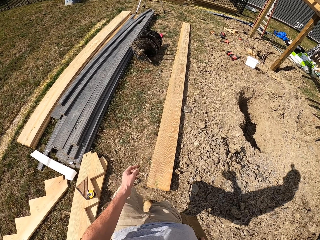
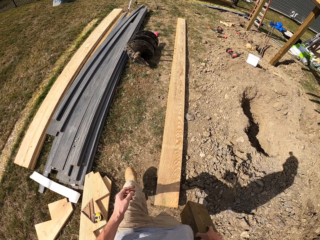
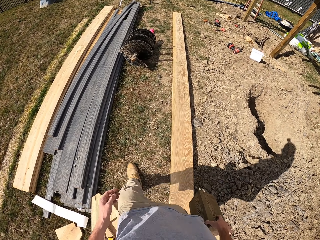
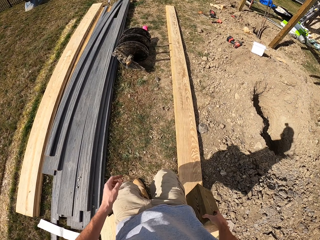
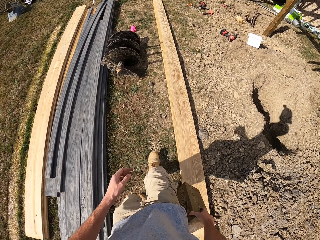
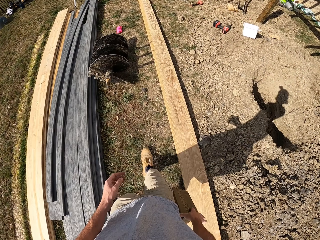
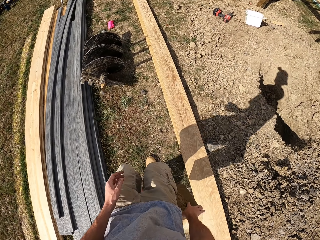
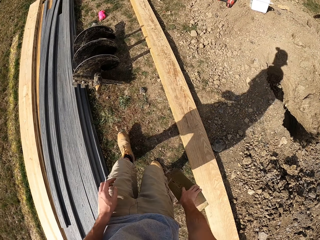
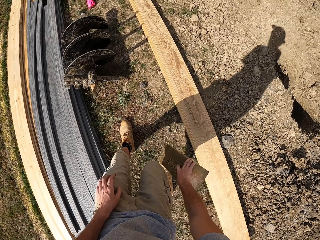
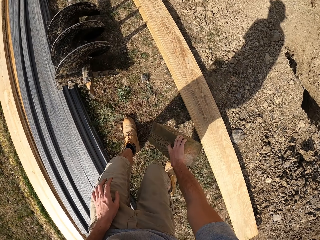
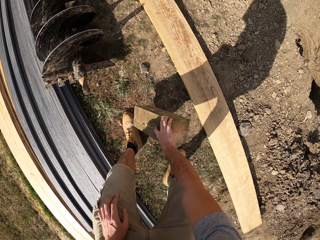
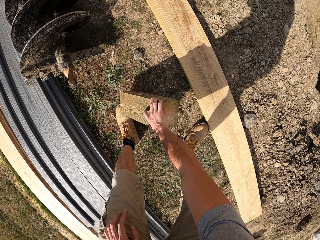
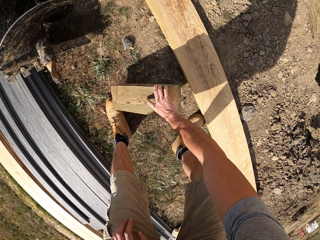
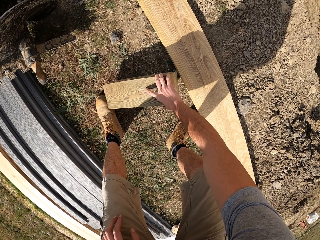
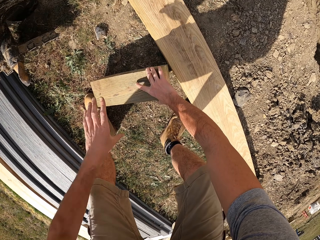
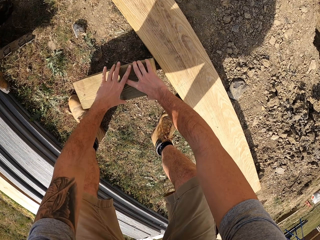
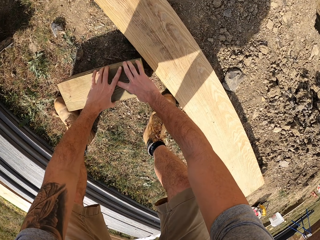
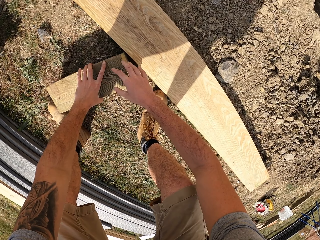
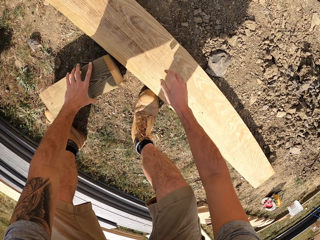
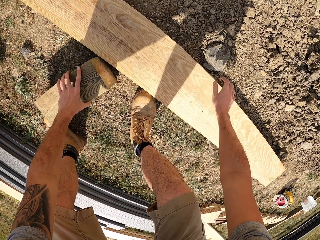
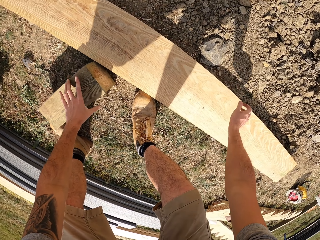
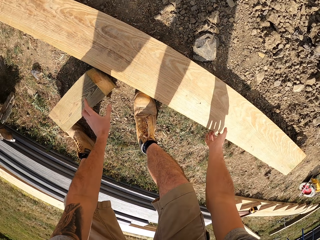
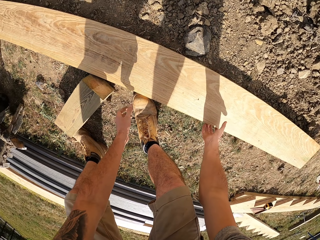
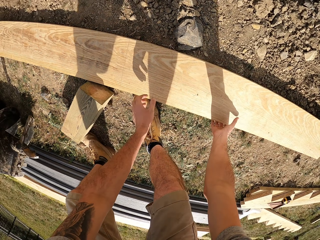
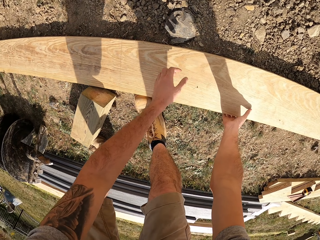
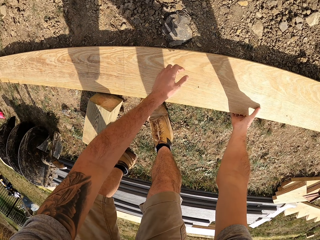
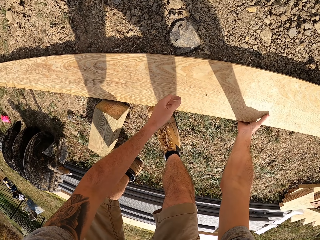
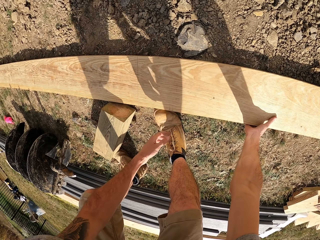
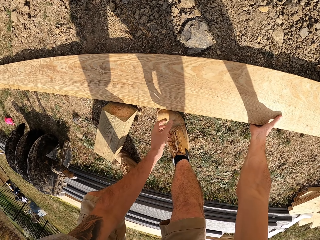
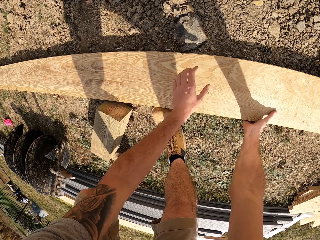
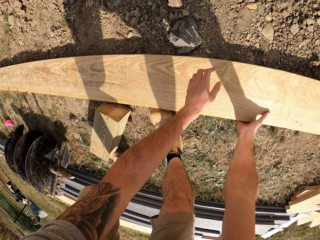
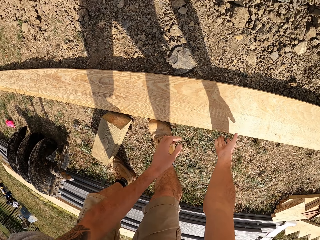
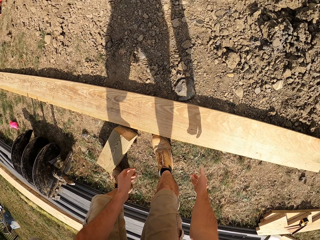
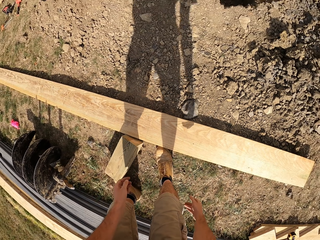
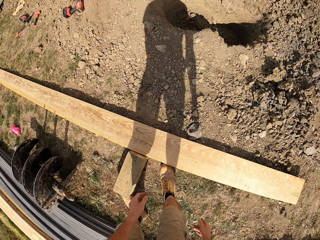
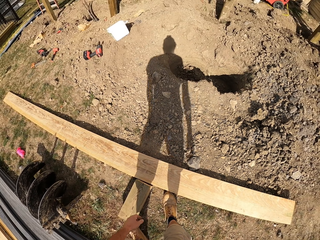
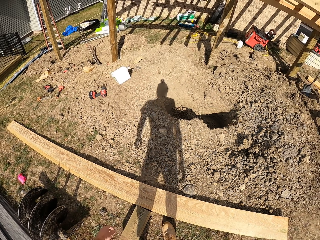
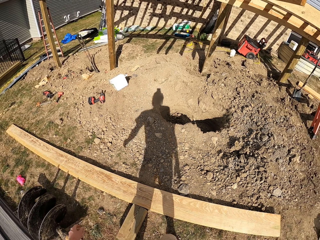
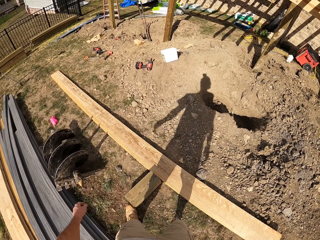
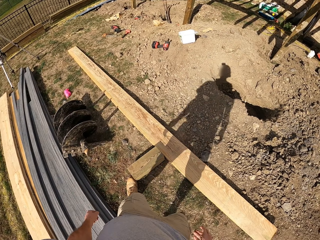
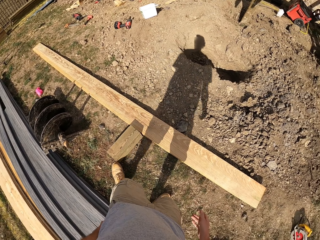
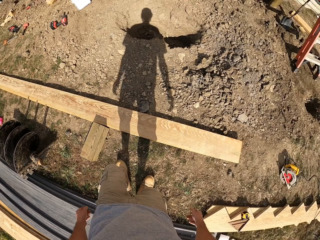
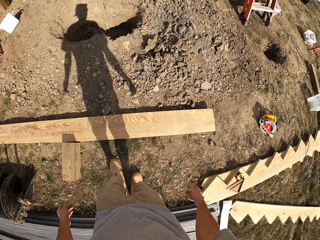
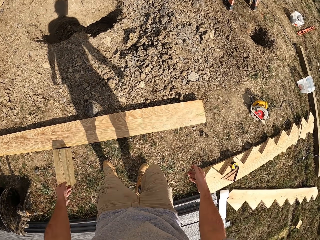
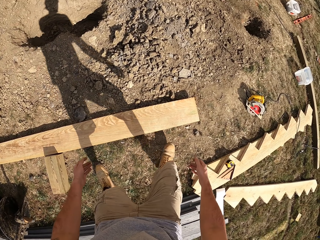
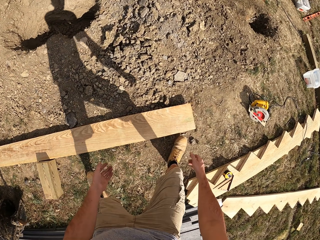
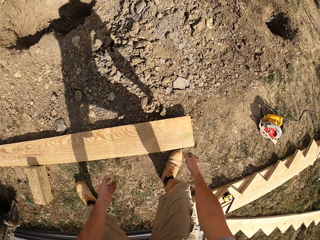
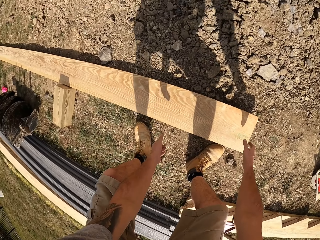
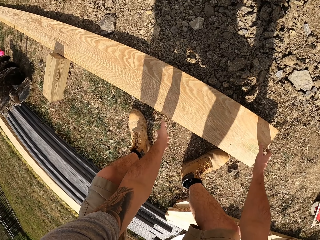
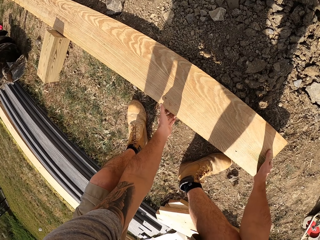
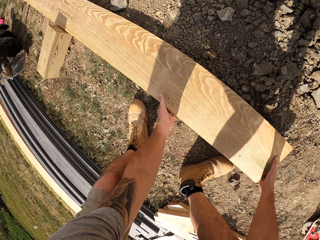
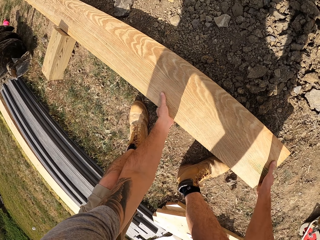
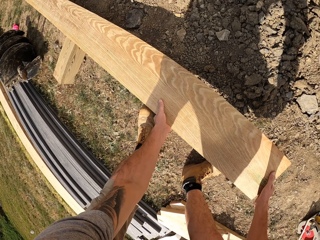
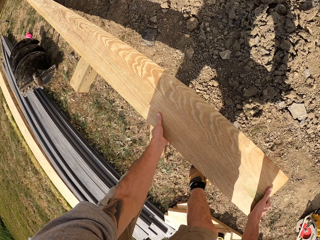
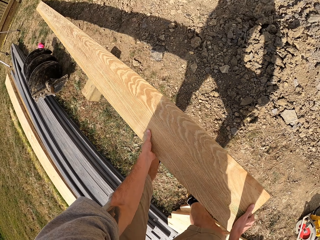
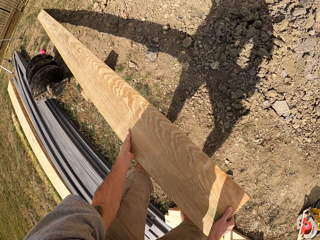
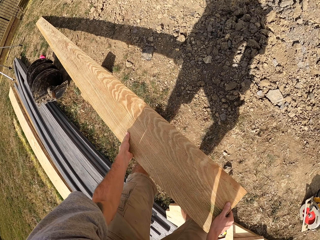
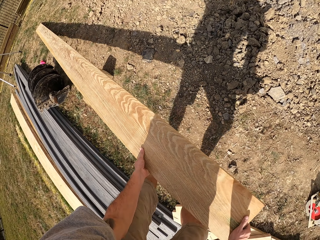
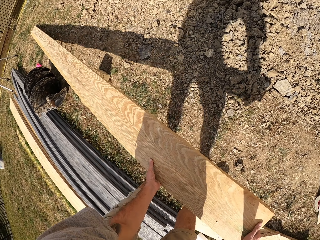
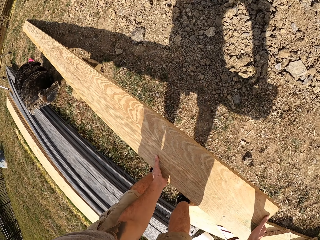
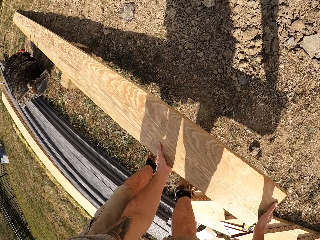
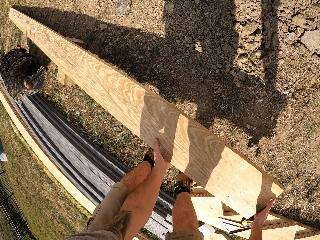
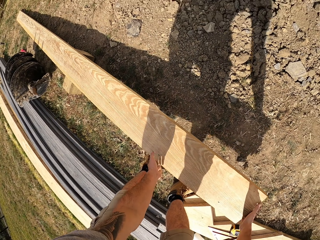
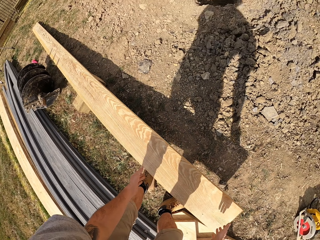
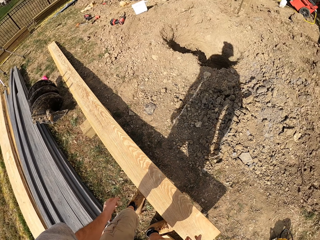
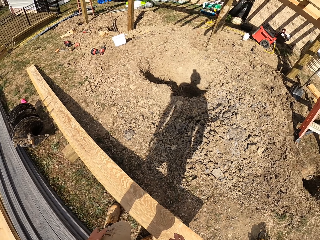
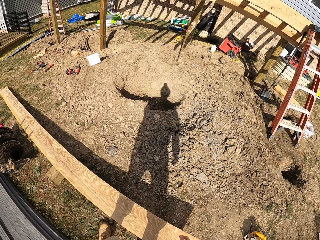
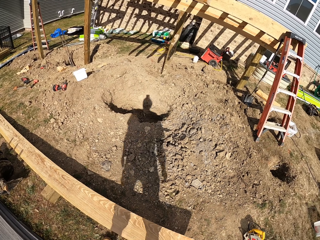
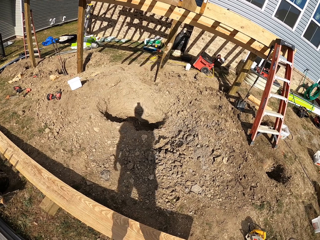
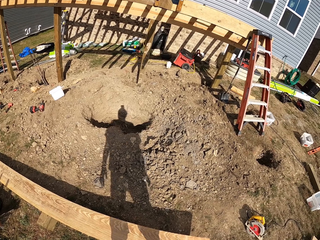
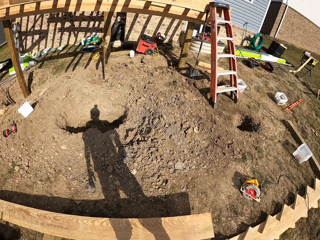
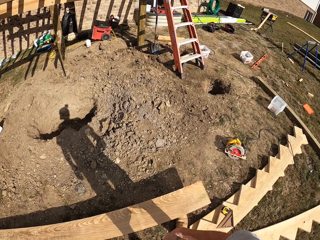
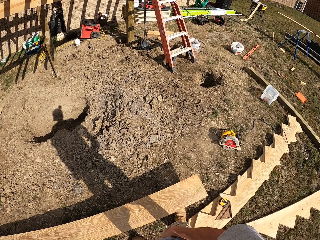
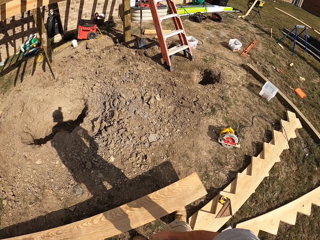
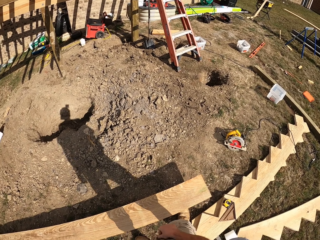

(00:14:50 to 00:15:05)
The camera wearer places the block of wood on the ground. He touches the wood. He holds the lumber with his right hand. He looks around. He picks up the lumber with both hands. He places the lumber on top of the block of wood. He looks around.

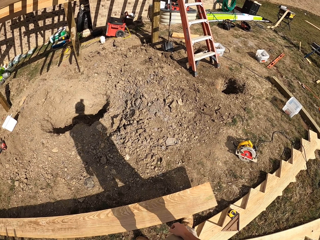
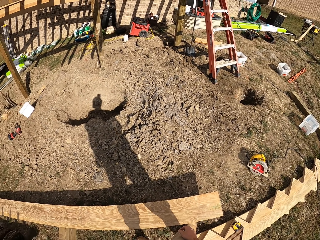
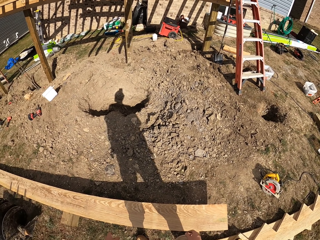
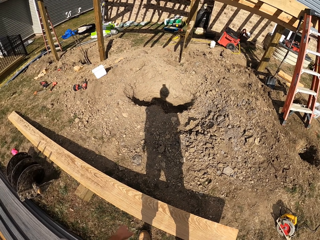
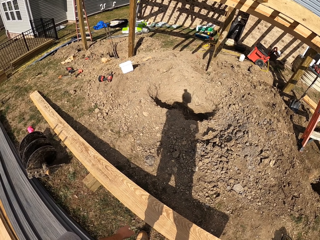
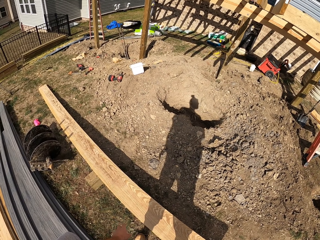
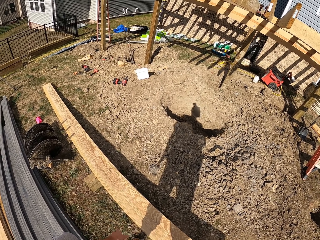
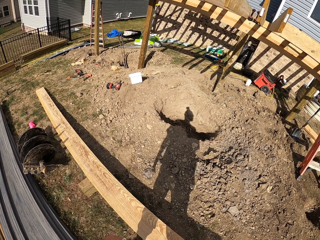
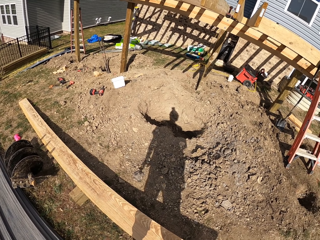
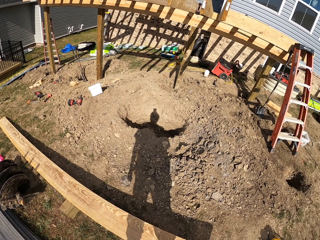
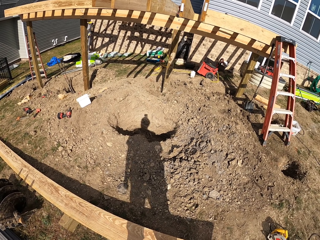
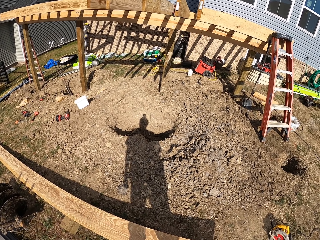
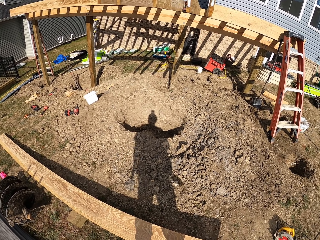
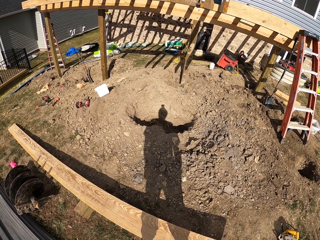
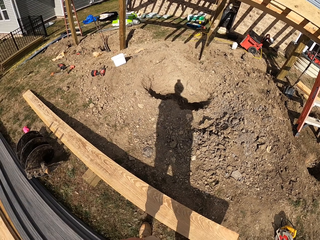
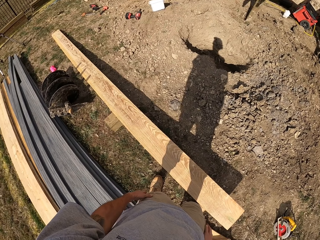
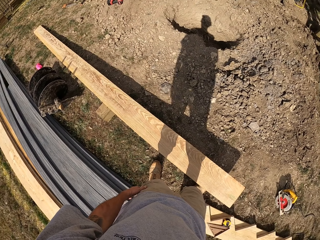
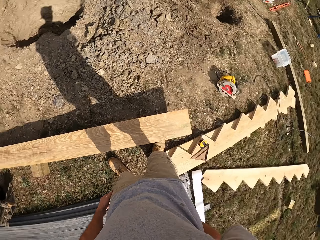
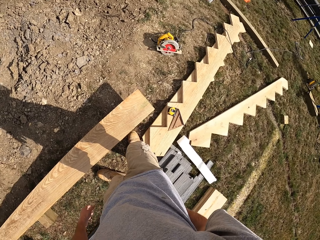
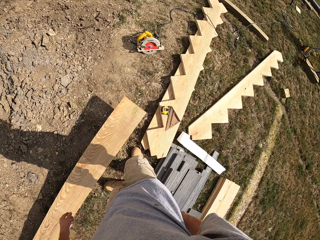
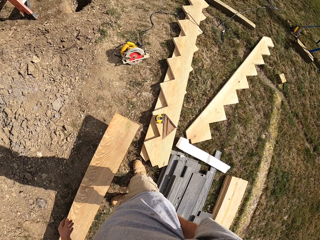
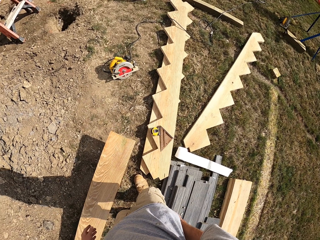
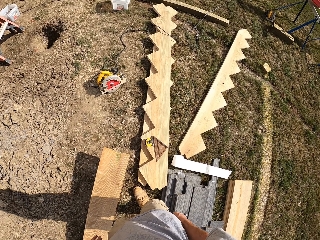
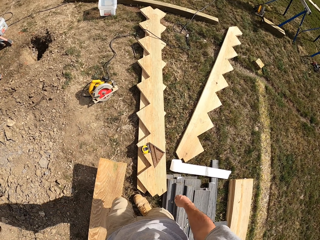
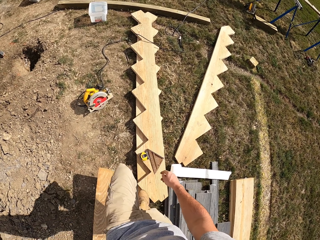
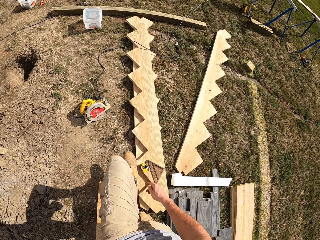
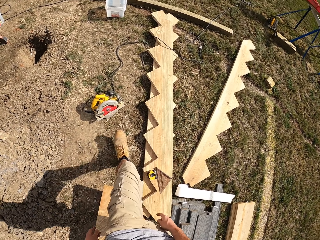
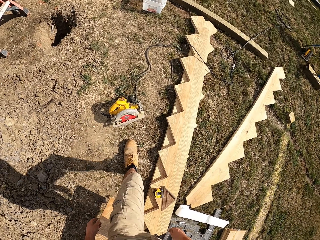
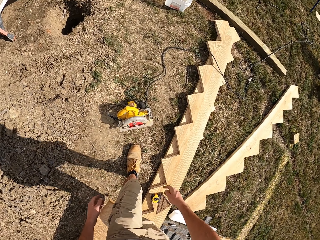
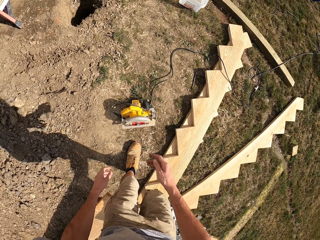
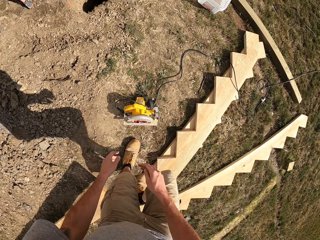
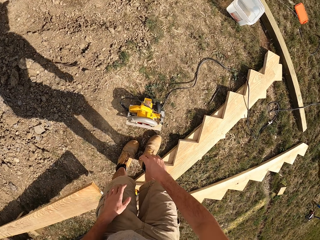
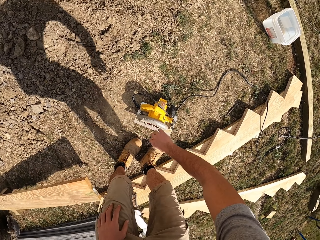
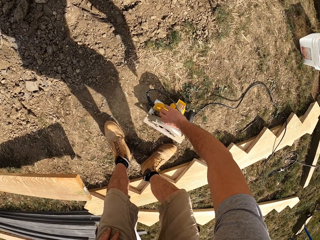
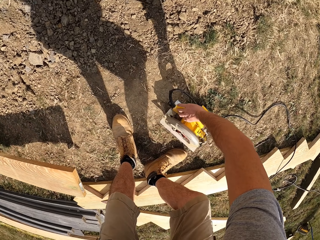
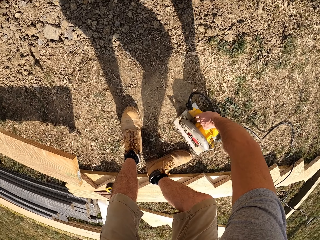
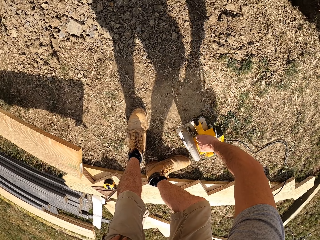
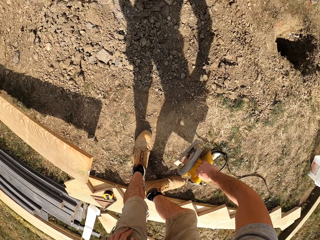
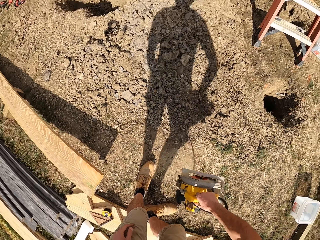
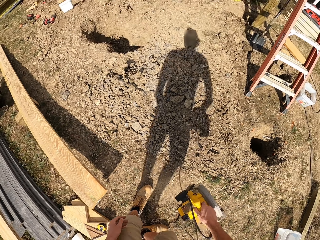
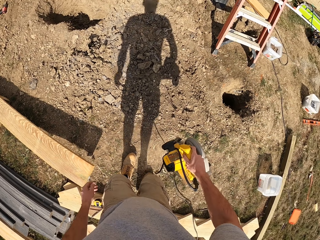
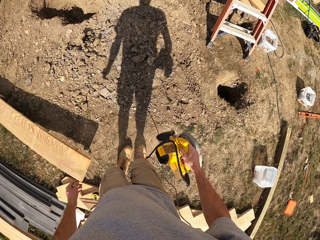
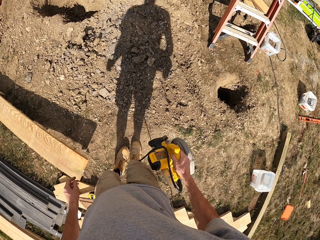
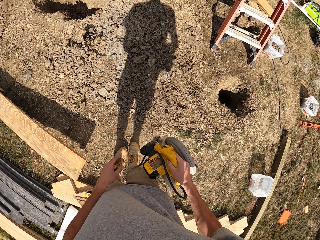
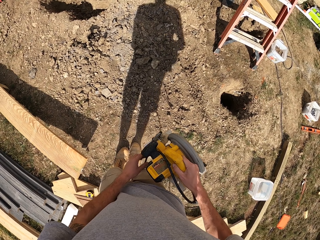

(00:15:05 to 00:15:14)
The camera wearer walks around. They pick up a circular saw from the ground.
